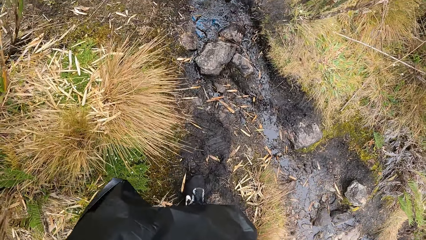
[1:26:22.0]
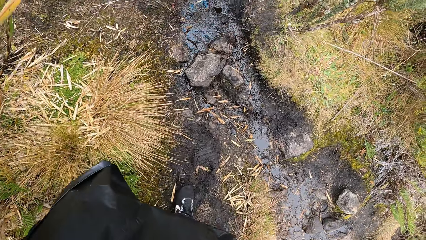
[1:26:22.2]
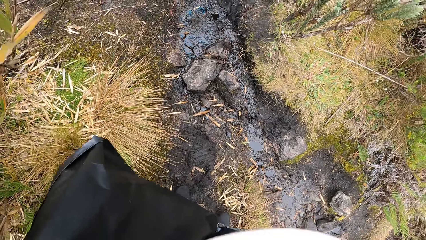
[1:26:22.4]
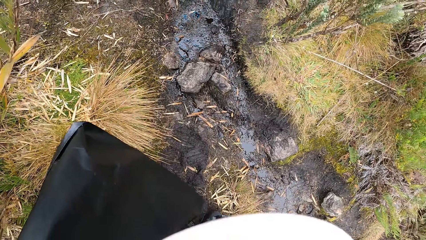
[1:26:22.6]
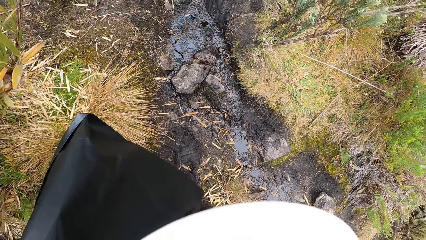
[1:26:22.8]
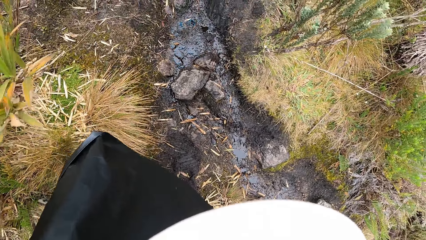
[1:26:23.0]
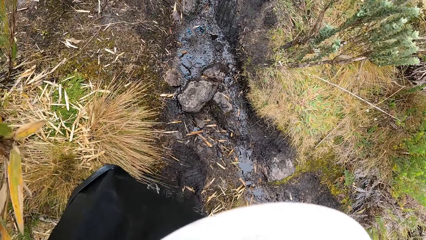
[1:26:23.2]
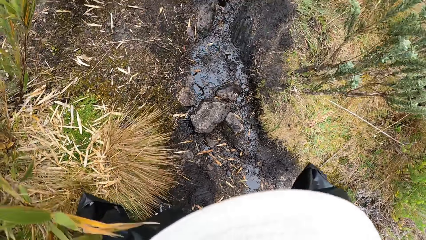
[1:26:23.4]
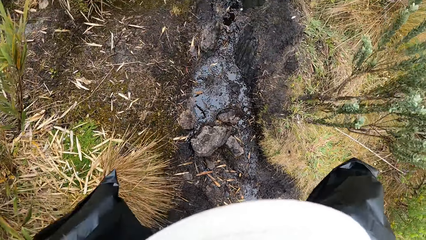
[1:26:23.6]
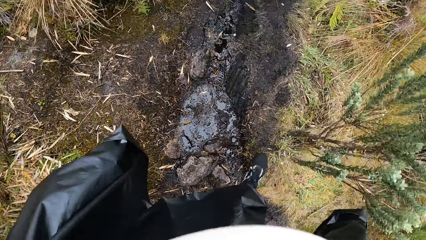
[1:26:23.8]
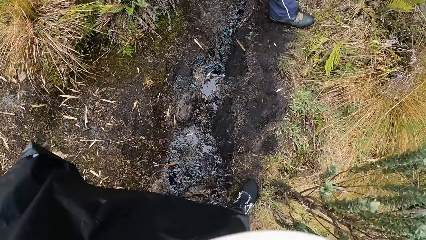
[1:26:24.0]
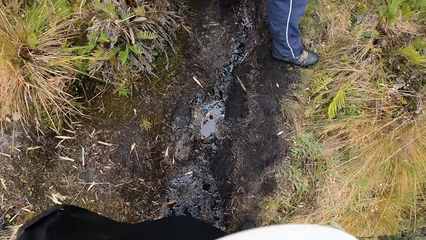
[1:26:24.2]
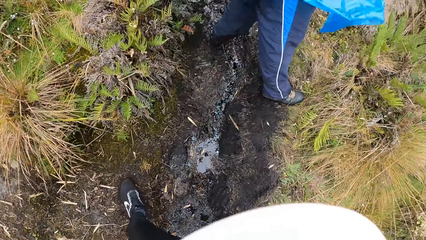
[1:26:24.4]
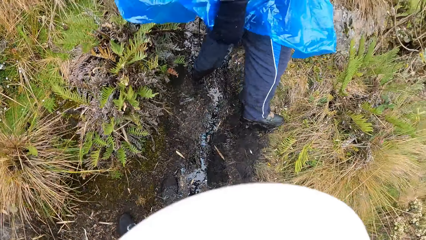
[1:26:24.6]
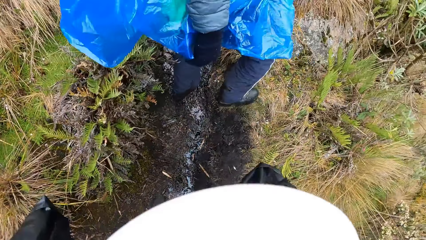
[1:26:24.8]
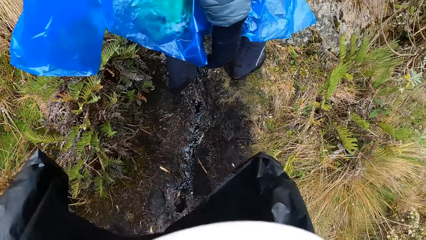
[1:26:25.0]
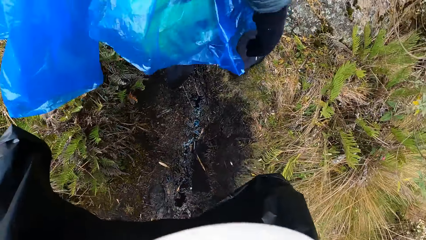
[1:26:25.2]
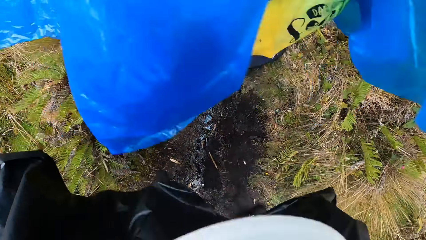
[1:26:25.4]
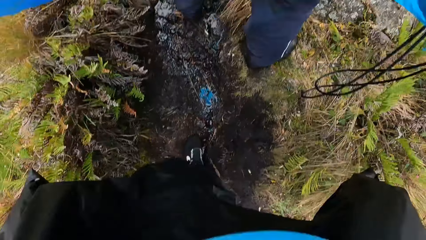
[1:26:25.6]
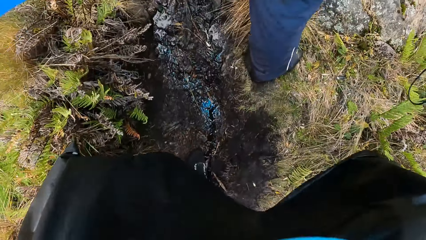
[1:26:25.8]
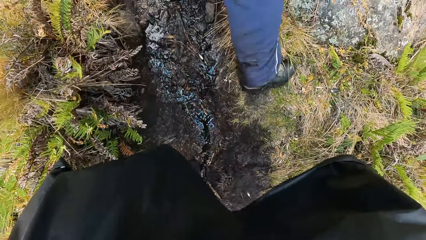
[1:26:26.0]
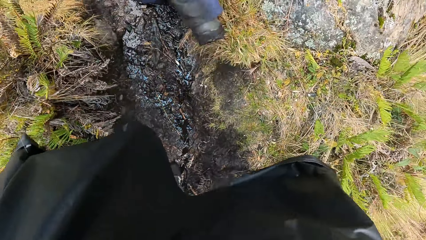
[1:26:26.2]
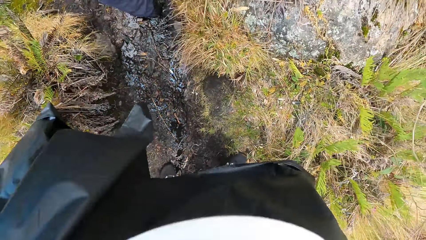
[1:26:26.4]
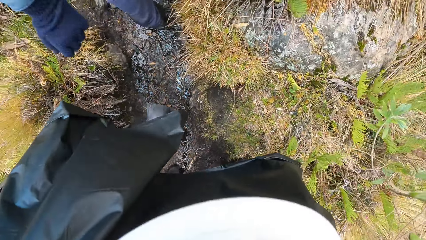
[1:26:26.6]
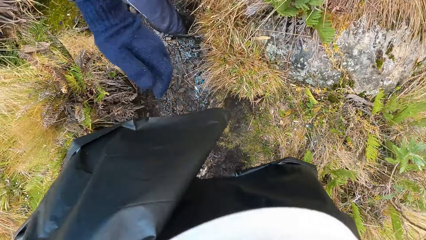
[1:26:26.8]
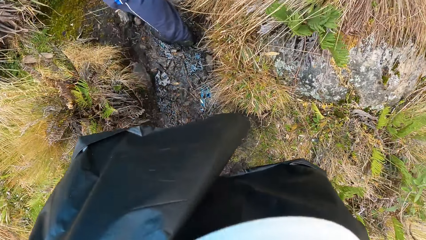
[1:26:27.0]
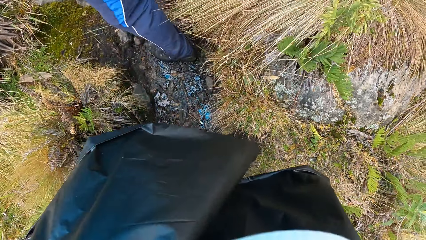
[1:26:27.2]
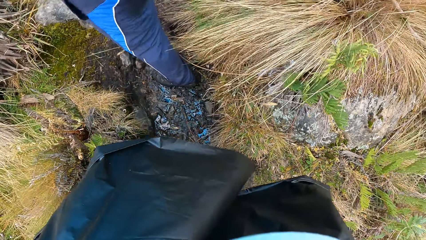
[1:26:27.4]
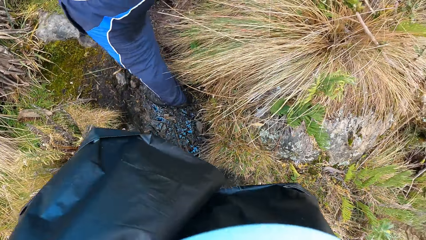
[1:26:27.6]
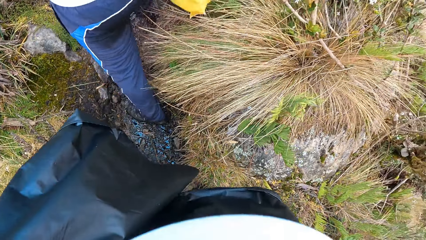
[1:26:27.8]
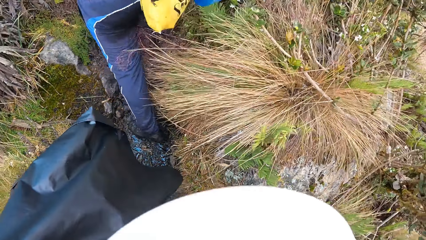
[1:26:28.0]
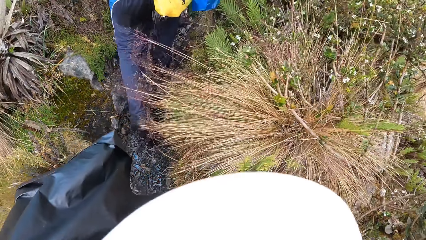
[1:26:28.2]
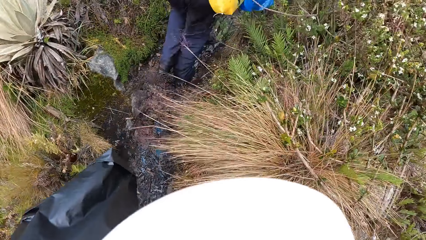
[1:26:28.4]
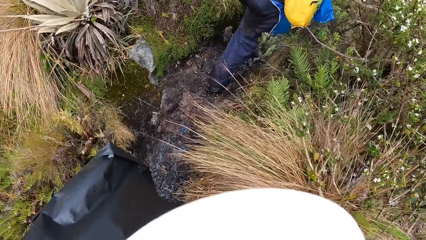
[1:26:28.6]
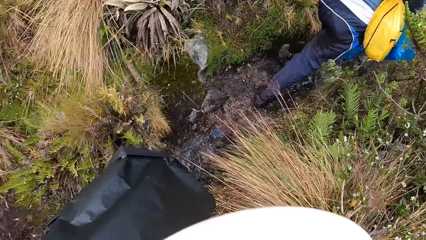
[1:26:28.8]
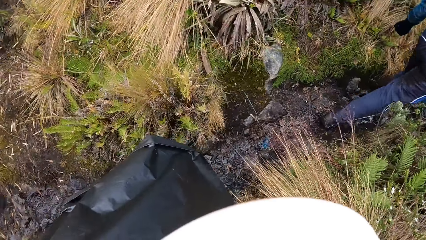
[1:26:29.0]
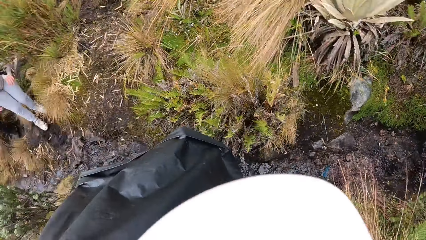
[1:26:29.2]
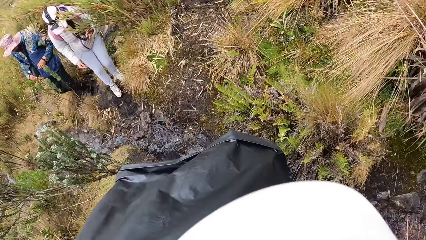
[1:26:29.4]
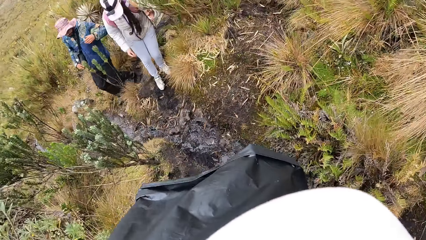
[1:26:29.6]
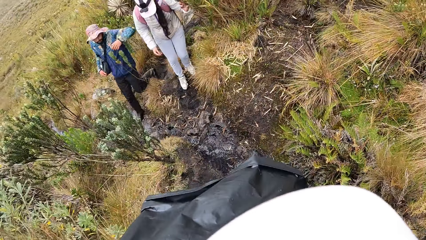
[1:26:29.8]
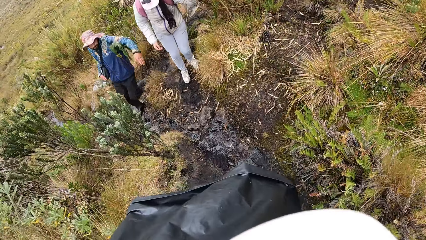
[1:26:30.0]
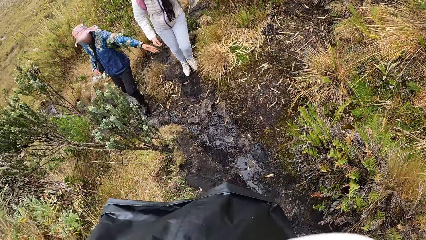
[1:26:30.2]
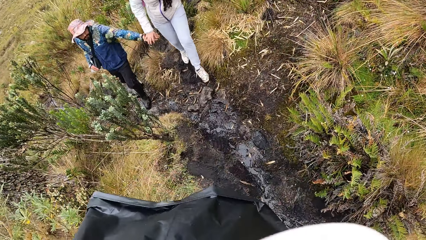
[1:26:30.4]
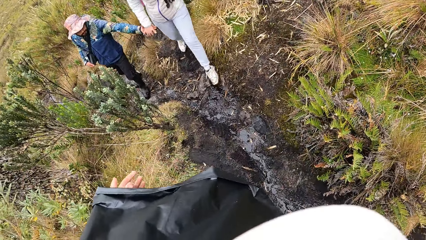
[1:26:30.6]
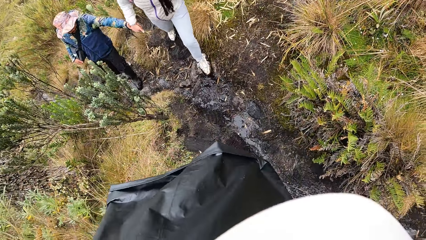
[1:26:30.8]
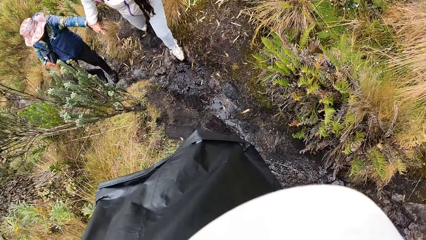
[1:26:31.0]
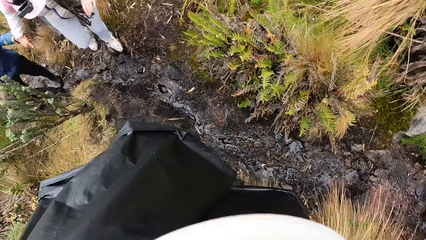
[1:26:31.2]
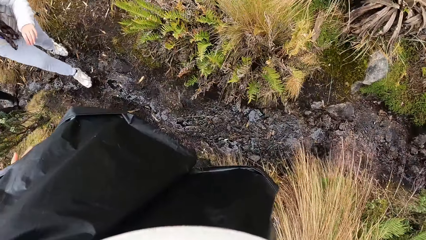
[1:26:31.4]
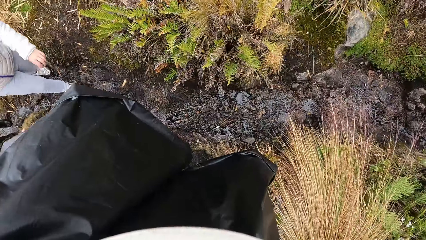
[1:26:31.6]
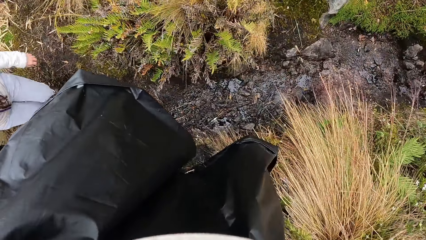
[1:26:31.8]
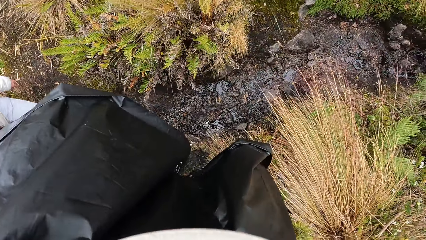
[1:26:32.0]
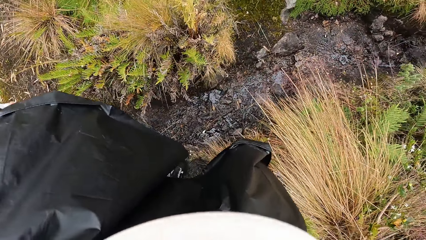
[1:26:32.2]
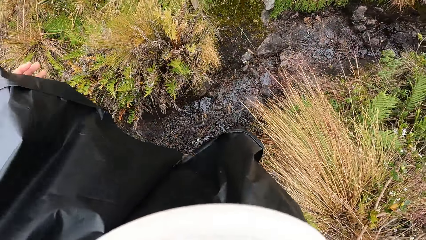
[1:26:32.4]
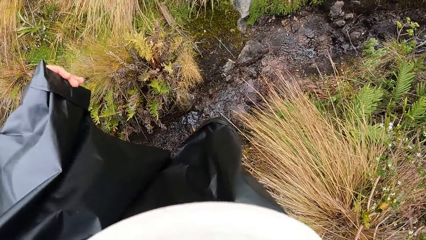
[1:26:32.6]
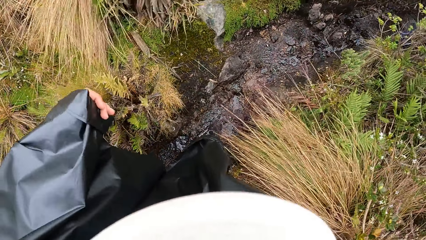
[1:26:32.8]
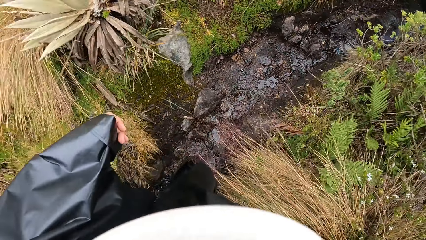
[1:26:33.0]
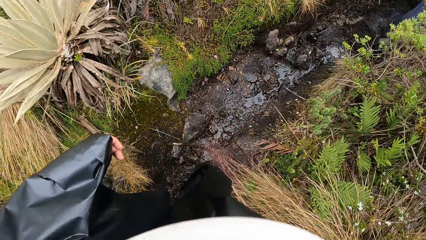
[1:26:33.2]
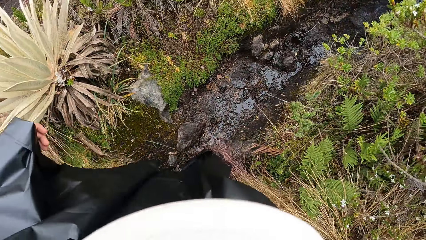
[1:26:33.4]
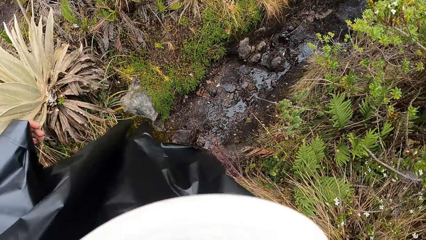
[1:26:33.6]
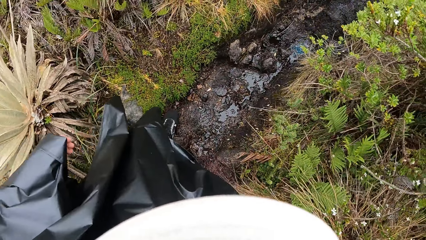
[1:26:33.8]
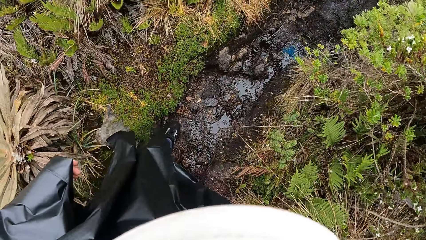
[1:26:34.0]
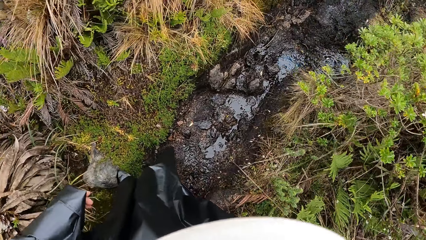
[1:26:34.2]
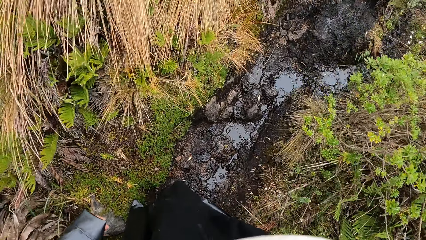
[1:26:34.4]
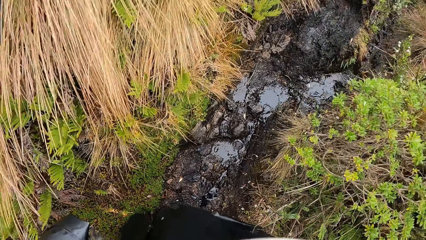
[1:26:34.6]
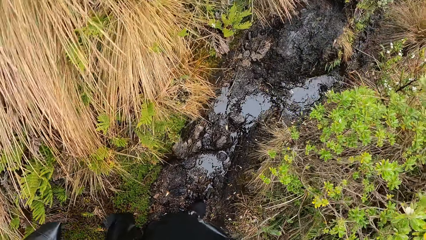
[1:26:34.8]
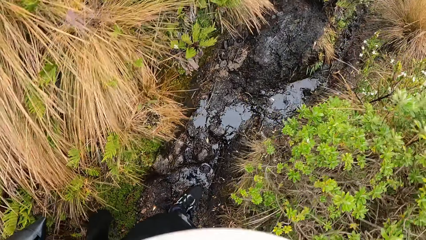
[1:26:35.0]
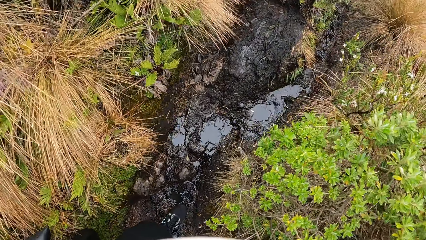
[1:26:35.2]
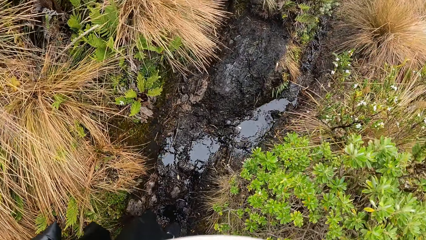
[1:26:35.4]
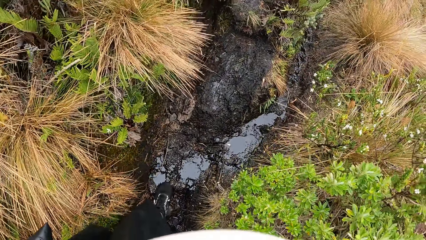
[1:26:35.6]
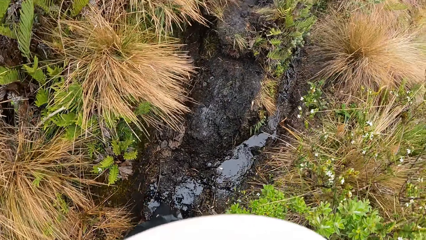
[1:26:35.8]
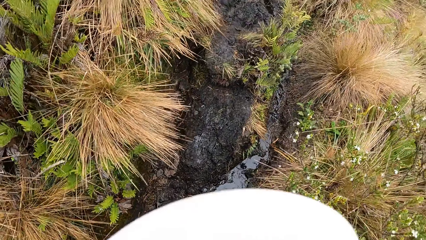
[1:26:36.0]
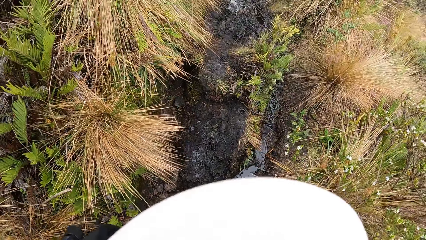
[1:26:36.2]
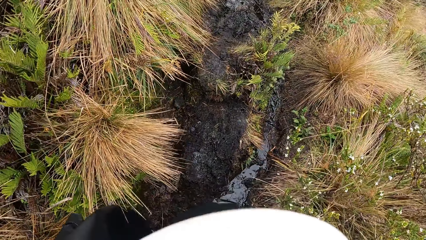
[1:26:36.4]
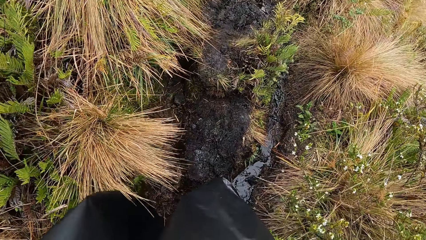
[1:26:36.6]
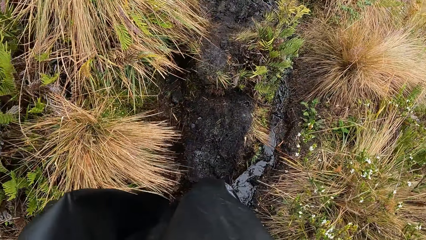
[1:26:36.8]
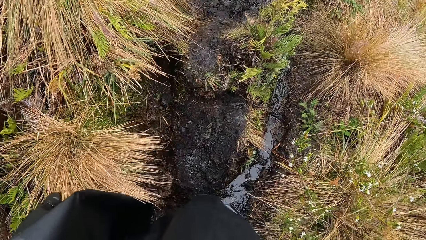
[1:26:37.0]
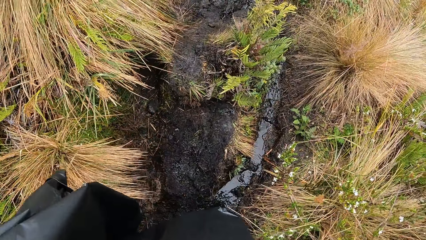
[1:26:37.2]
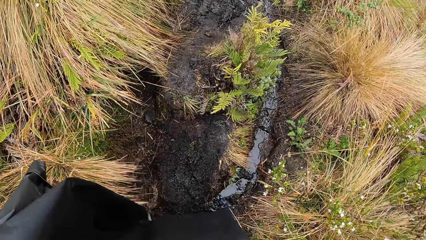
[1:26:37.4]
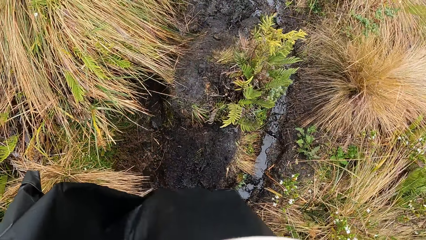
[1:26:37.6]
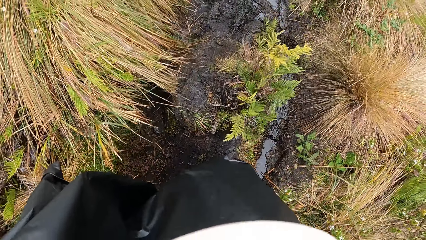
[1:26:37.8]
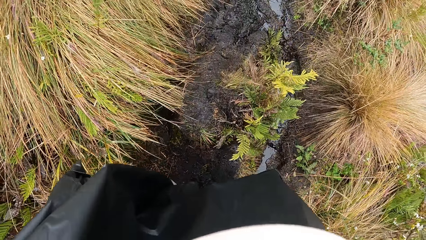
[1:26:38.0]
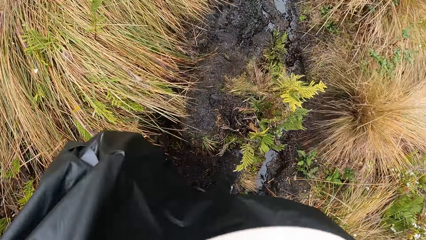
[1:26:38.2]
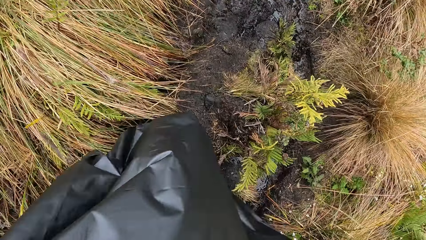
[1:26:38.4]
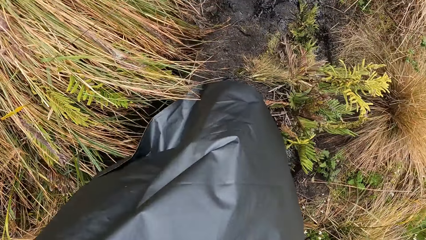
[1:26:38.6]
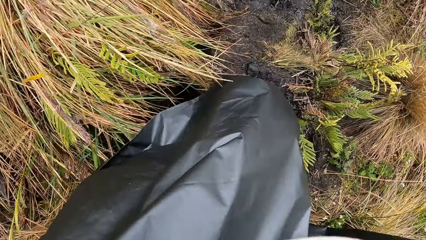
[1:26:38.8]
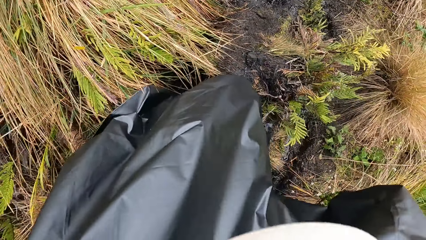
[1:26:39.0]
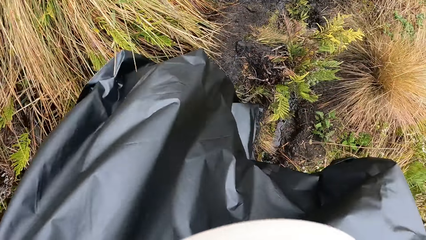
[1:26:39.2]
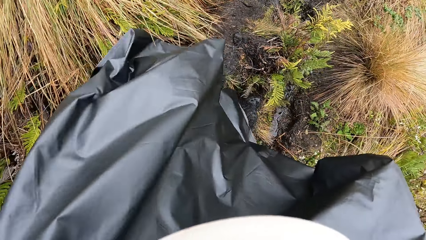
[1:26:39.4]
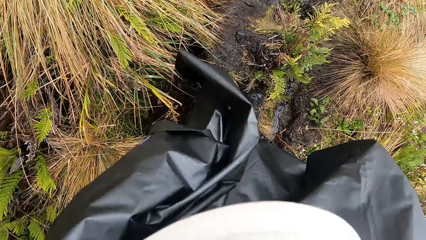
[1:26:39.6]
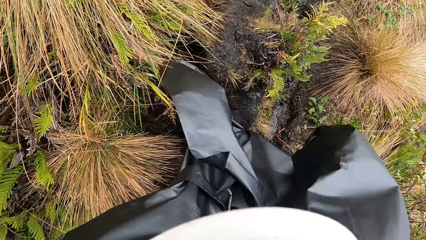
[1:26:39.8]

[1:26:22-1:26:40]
The camera wearer climbs the hill. A man stops in front of the camera wearer on the mountain. The man walks in front of the camera wearer on the mountain. The camera wearer stops on the mountain. He looks at the woman and another man on the mountain. The woman and the other man walk behind. The camera wearer looks around. The other man holds the right hand of the woman with his left hand. The camera wearer walks on the mountain. He stops on the mountain. He adjusts a rain coat on his body with his left hand.
